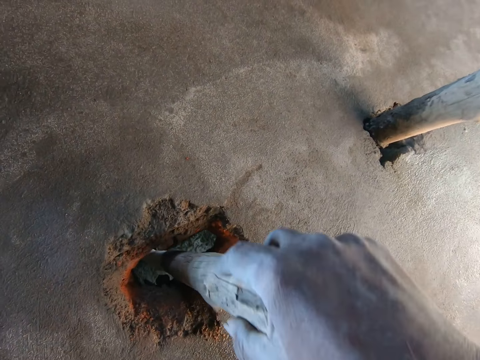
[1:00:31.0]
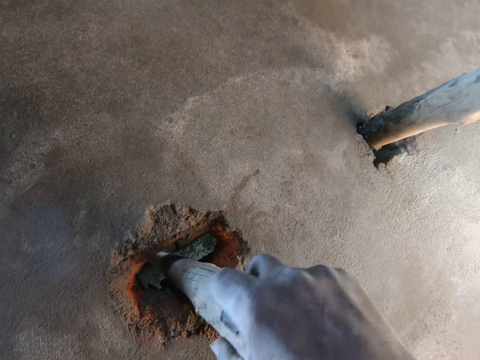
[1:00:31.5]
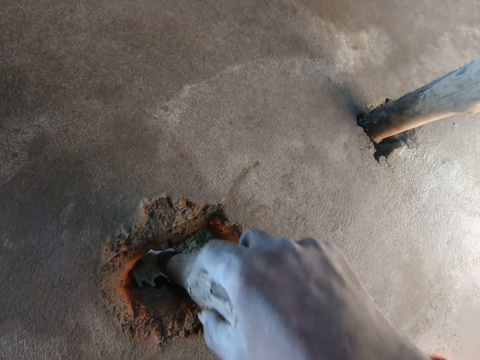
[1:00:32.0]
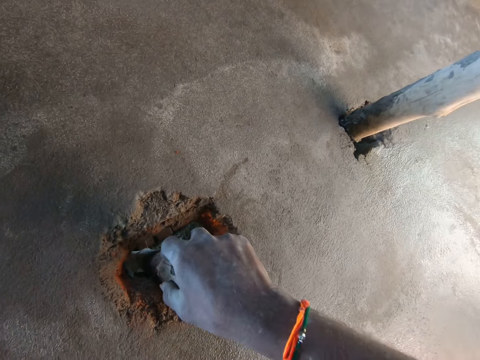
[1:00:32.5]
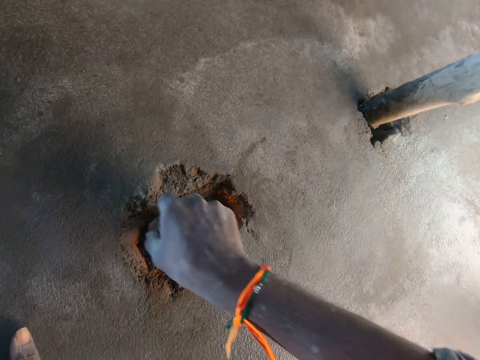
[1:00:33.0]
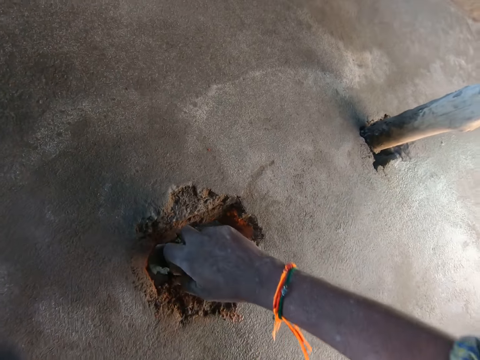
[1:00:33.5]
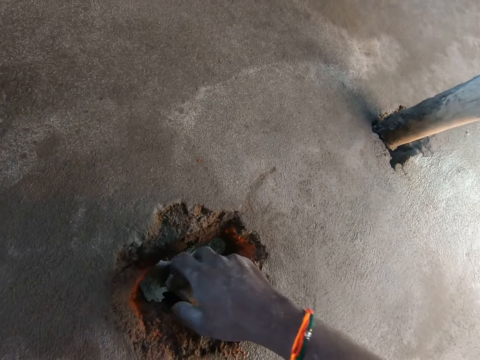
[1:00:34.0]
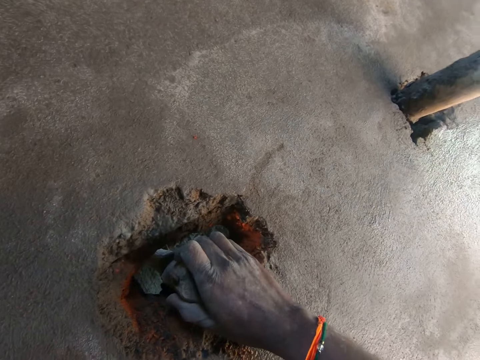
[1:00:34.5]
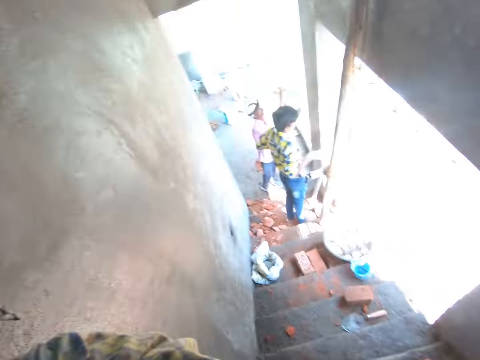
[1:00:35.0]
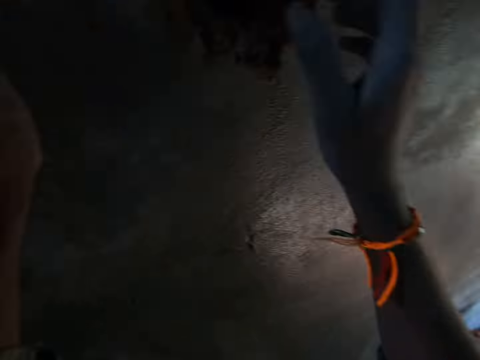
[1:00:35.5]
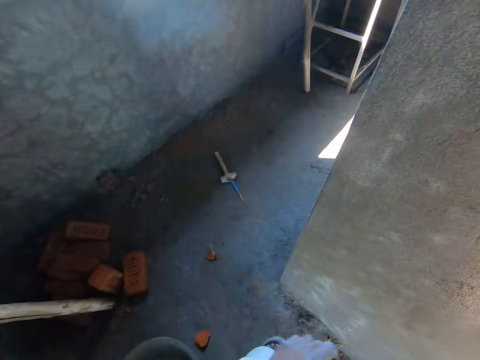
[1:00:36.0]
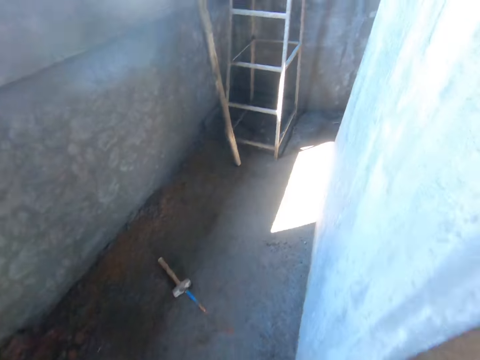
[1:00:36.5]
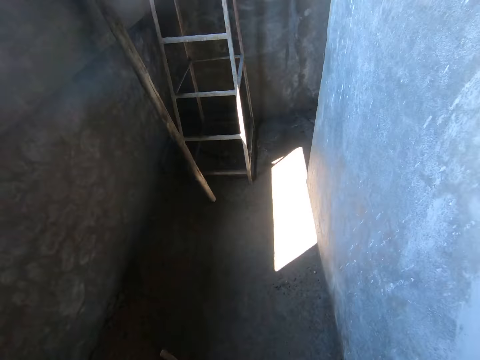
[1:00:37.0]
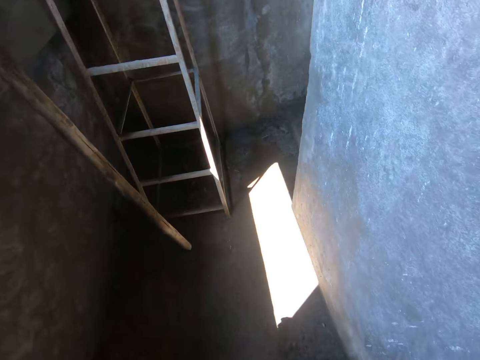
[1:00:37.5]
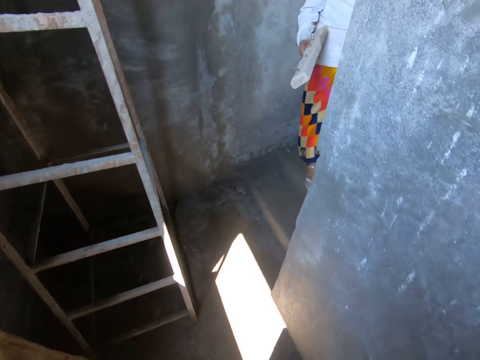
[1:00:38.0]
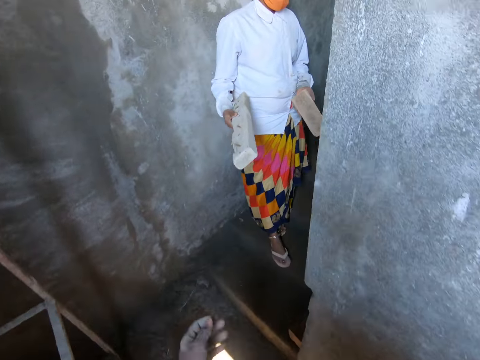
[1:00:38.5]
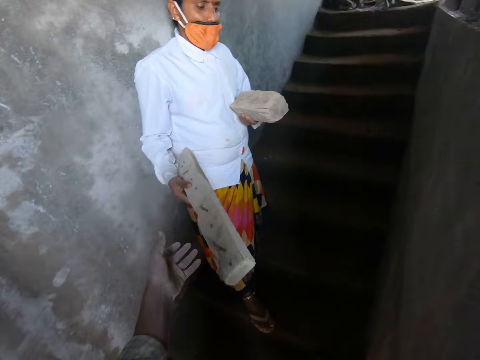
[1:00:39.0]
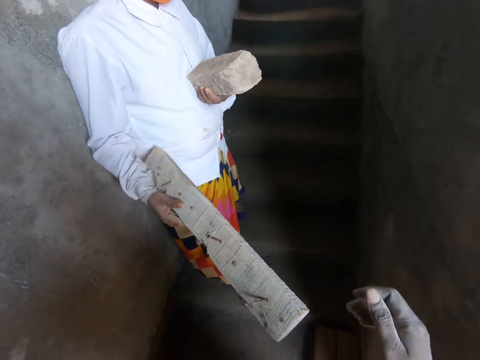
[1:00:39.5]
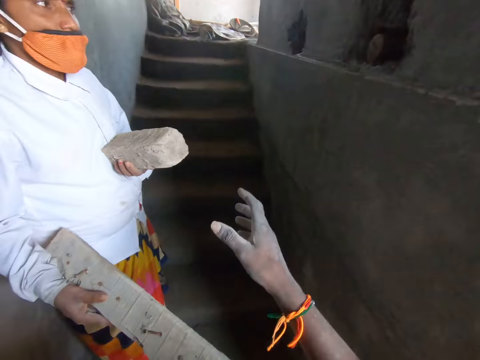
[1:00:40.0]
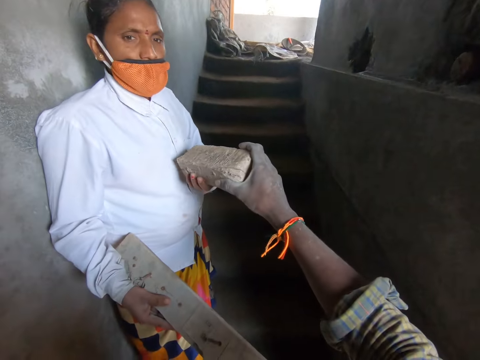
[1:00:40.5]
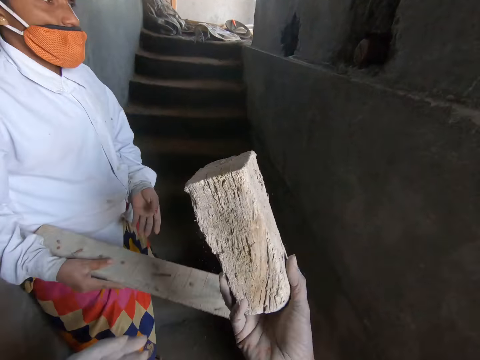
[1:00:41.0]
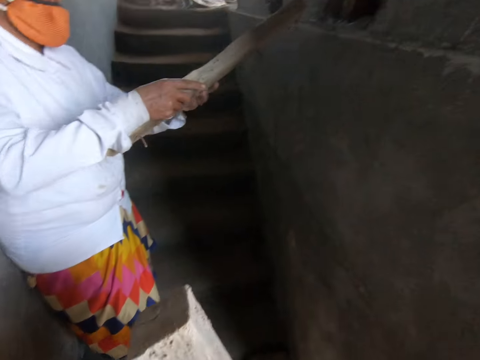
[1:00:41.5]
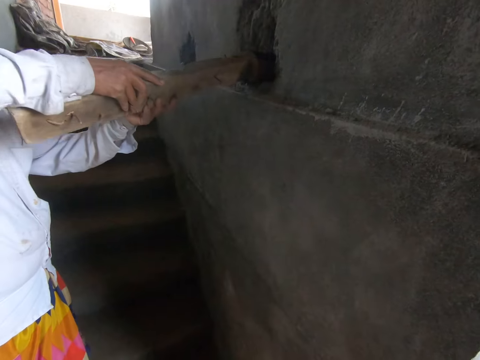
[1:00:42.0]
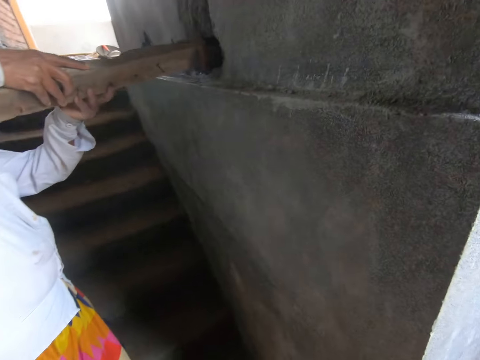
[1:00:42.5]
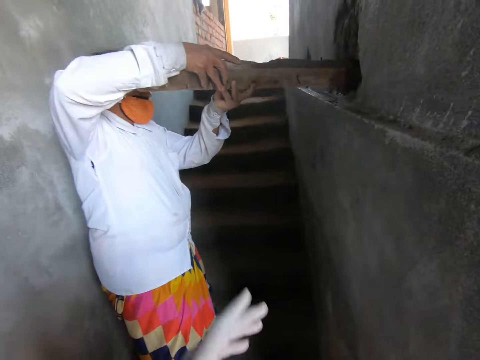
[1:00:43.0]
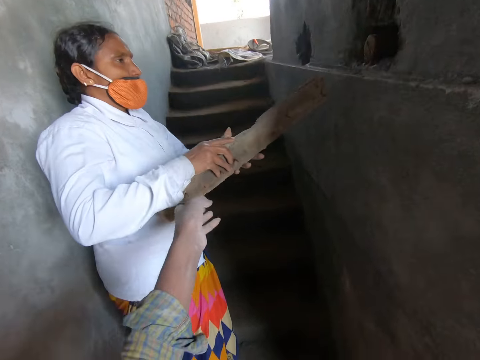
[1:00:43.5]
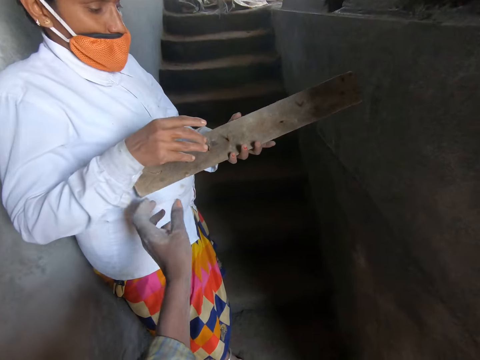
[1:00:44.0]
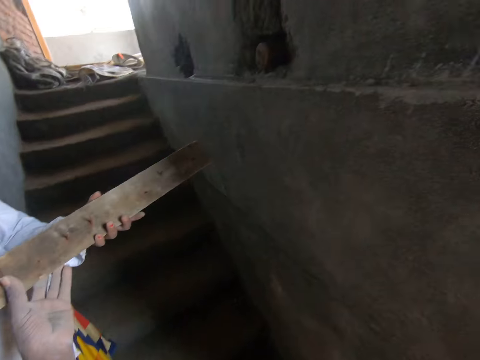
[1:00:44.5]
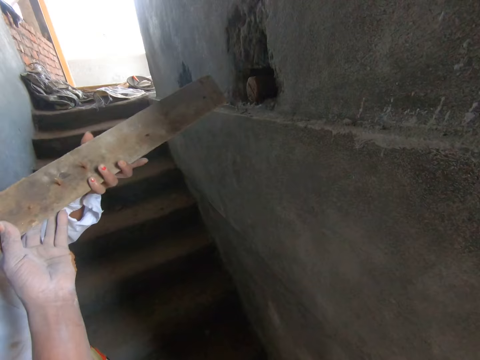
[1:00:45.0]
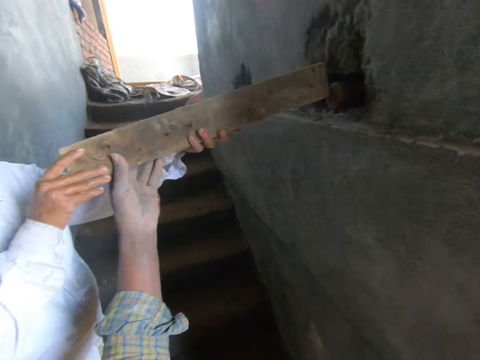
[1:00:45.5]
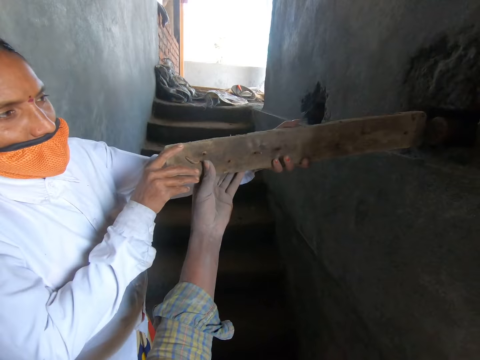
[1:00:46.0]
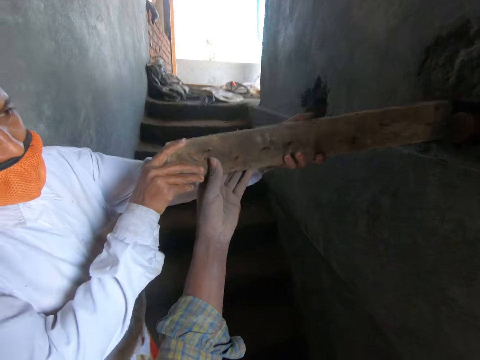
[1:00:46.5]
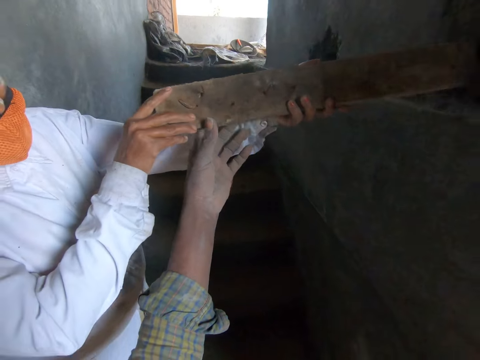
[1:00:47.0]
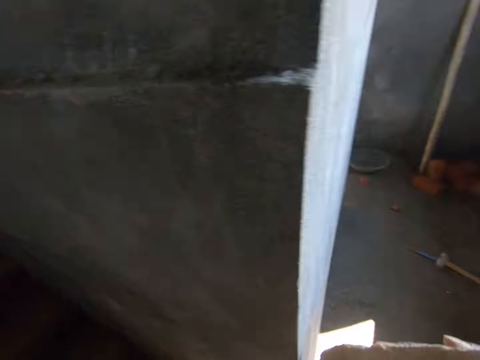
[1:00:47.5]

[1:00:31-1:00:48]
The camera wearer interacts with a woman. He looks around and walks across the corridor. He collects a piece of wood from the woman with his right hand. The woman inserts a piece of wood into the wall with both hands. The camera wearer holds the piece of wood in the woman's hands with his left hand. He fixes the piece of wood through the hole on the wall.

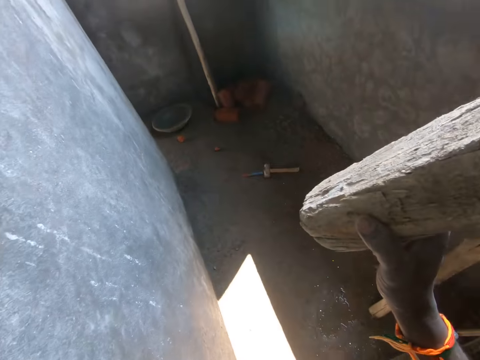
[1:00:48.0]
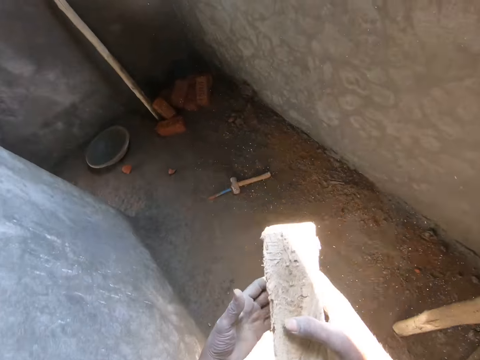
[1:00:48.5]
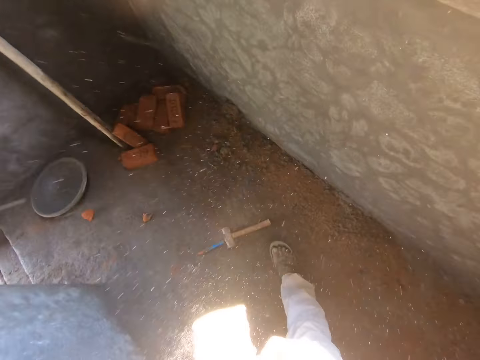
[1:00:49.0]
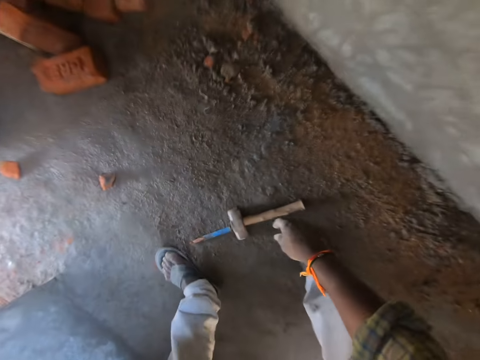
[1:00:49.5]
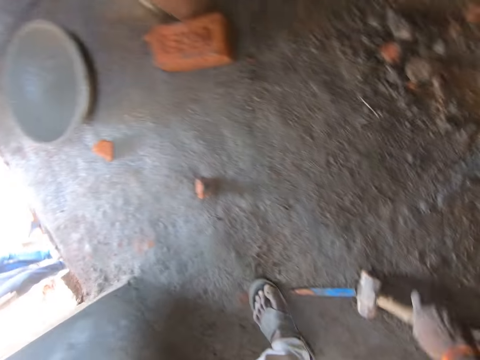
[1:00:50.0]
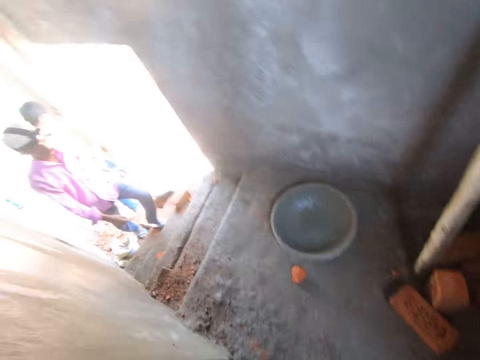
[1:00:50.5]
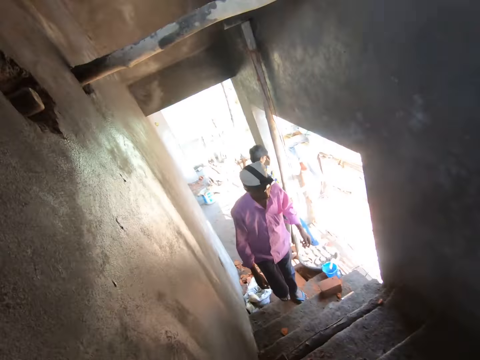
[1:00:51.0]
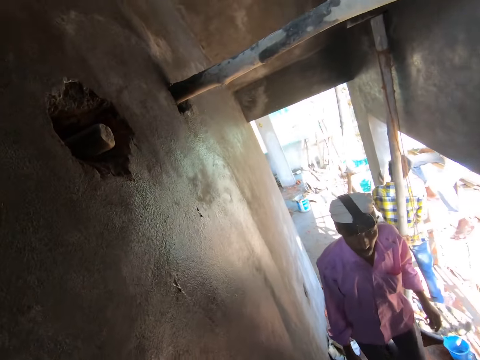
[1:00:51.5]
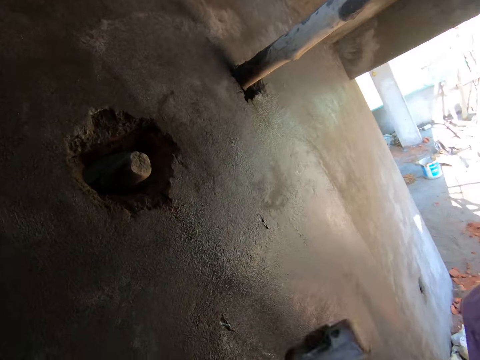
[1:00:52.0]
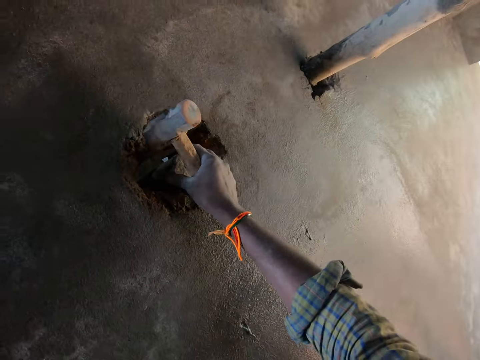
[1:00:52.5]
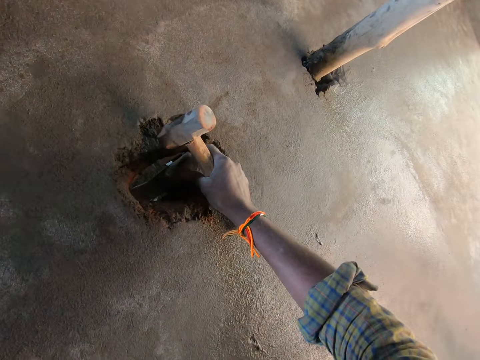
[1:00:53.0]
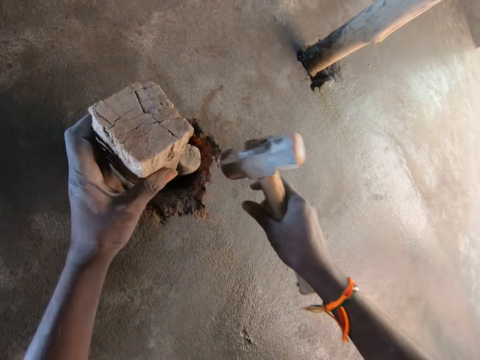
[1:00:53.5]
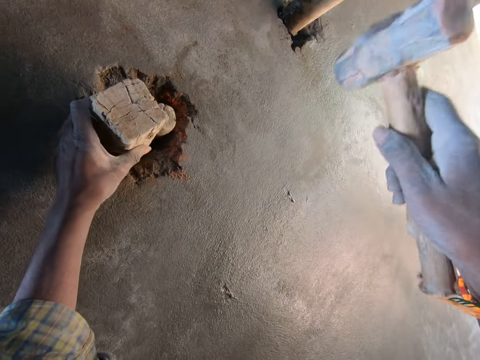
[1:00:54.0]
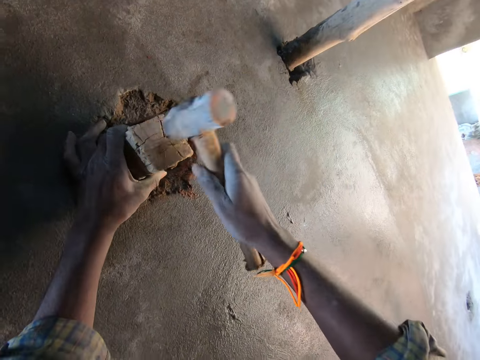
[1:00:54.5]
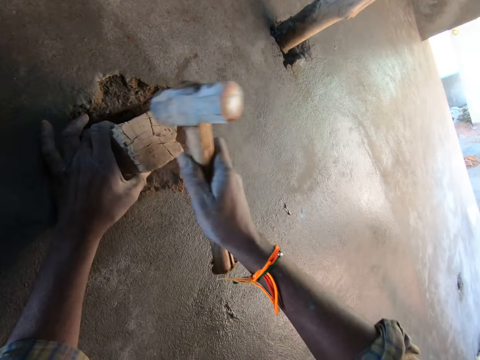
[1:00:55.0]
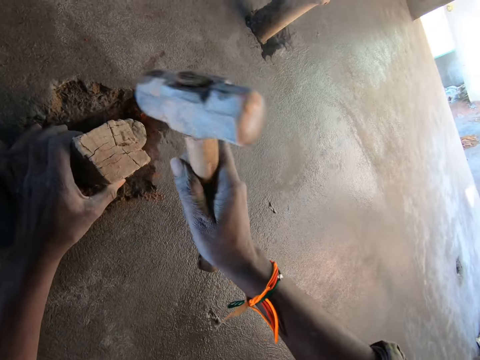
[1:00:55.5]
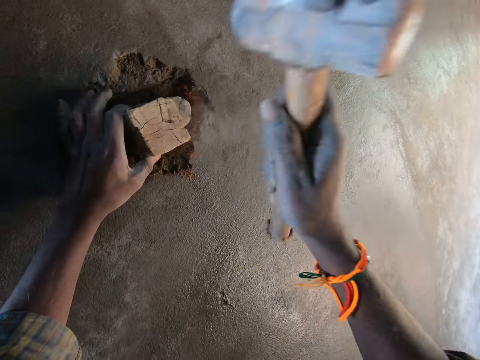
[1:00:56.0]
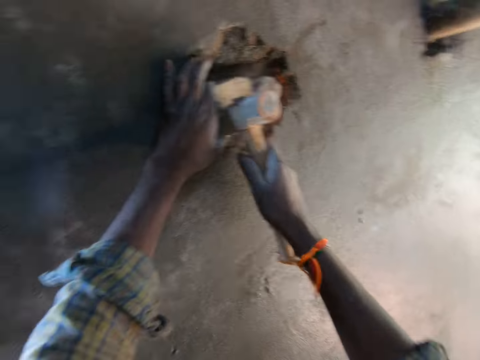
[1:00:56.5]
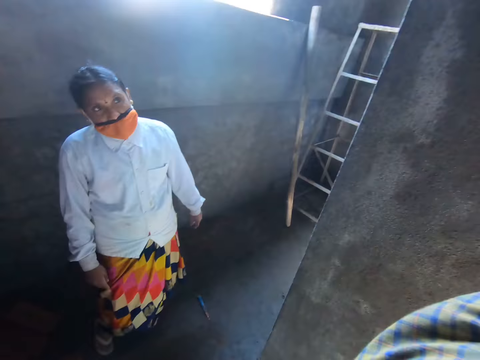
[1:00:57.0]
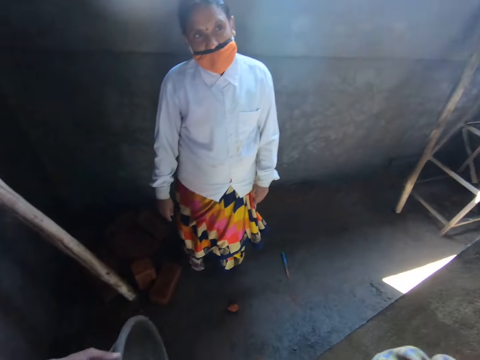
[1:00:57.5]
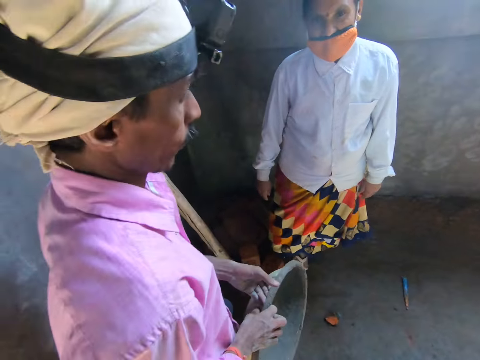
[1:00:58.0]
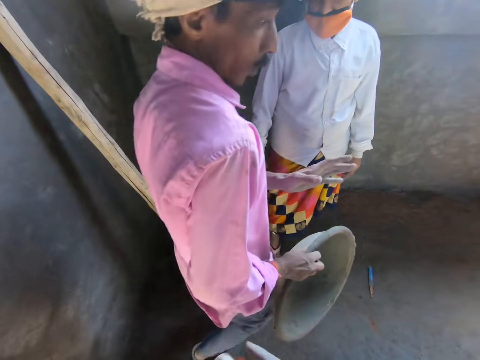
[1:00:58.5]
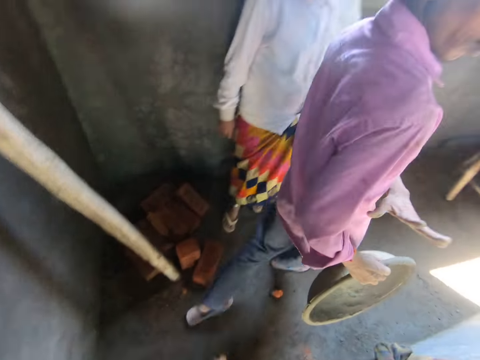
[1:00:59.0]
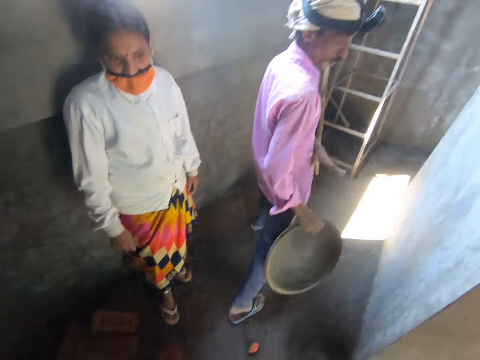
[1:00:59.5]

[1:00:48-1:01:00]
The camera wearer passes the piece of wood to his left hand. He walks across the corridor. He picks up the hammer from the floor with his right hand. A man climbs up the staircase. The camera wearer adjusts the bamboo stick in the wall with his right hand. He places the piece of wood in the wall with his left hand, through the hole. He hits the piece of wood with the hammer in his right hand. He looks around. The man walks past the camera wearer.
